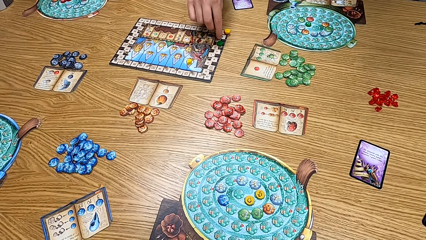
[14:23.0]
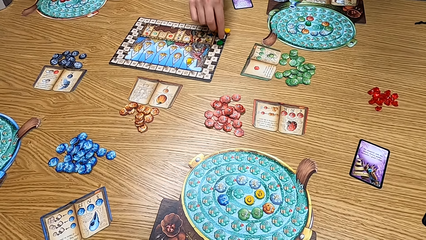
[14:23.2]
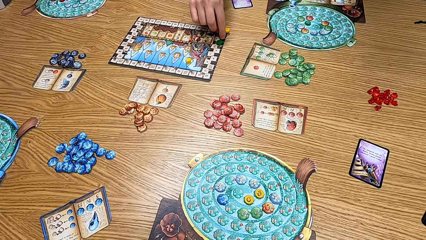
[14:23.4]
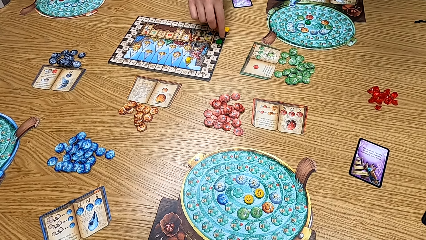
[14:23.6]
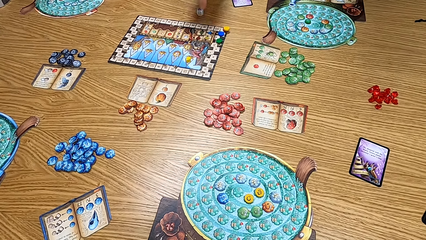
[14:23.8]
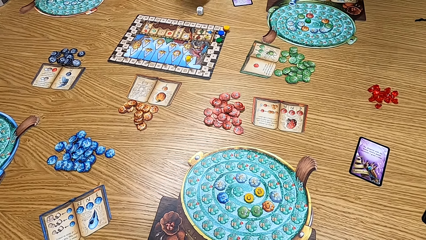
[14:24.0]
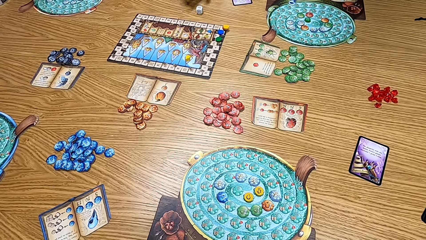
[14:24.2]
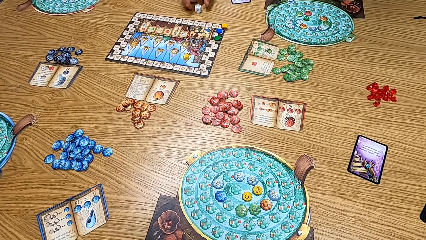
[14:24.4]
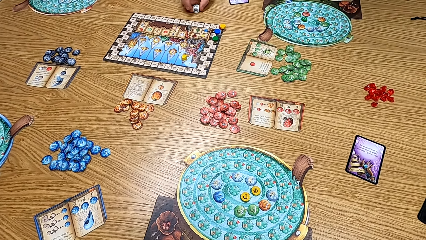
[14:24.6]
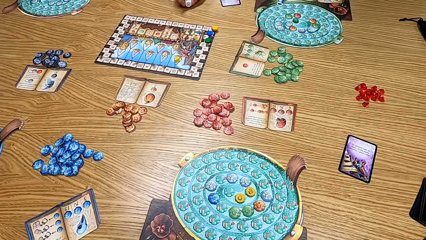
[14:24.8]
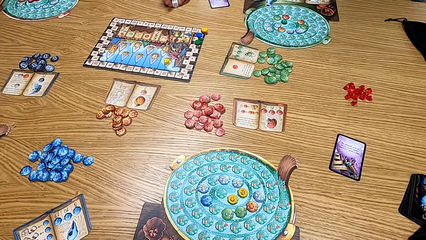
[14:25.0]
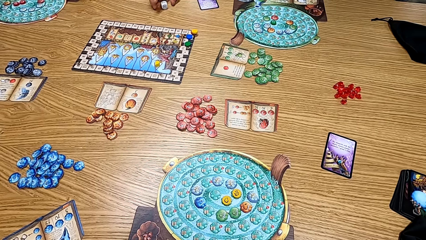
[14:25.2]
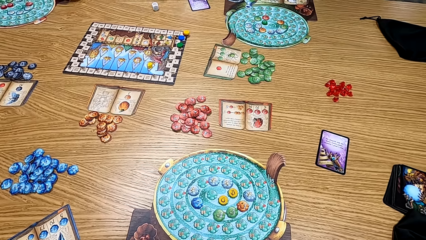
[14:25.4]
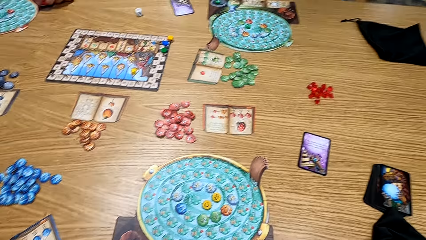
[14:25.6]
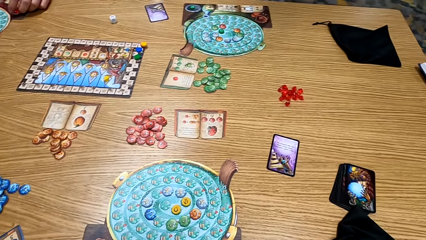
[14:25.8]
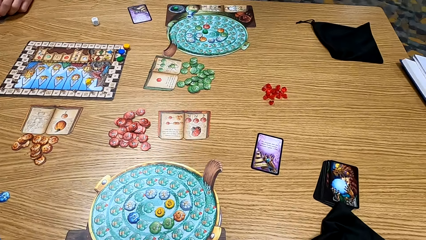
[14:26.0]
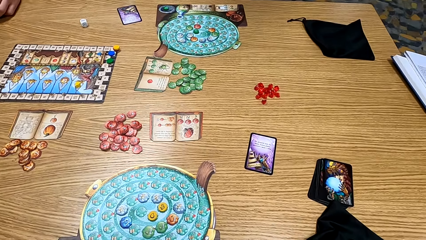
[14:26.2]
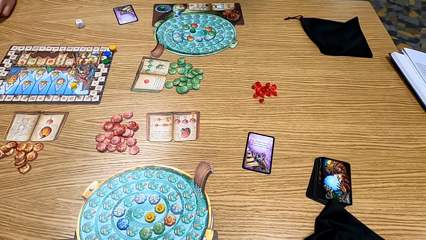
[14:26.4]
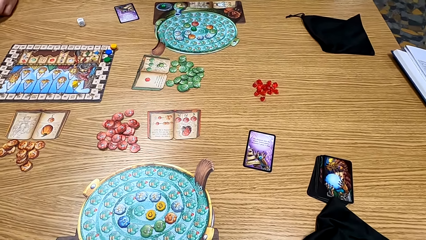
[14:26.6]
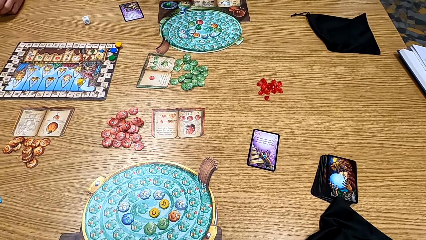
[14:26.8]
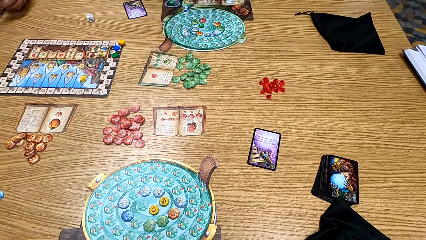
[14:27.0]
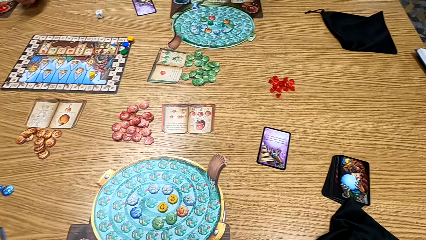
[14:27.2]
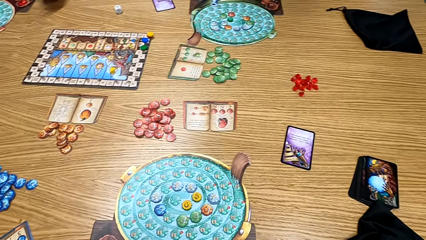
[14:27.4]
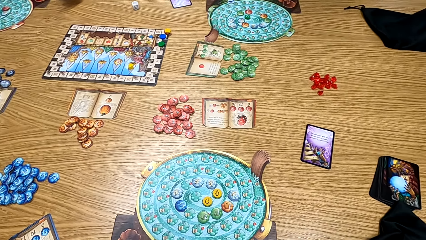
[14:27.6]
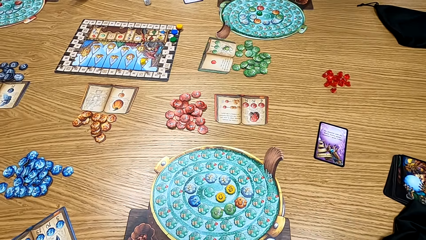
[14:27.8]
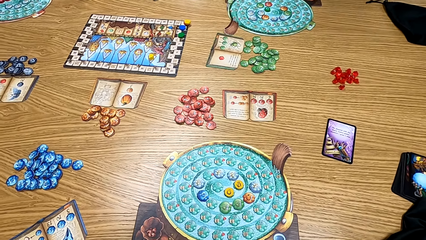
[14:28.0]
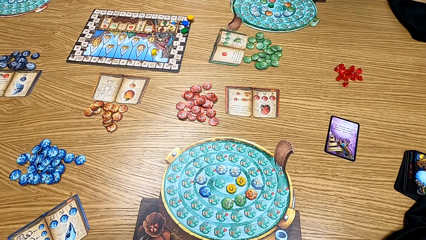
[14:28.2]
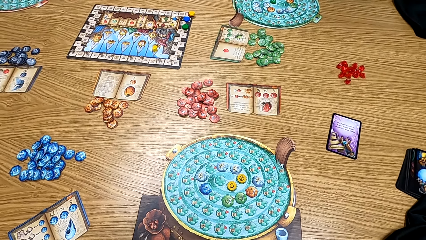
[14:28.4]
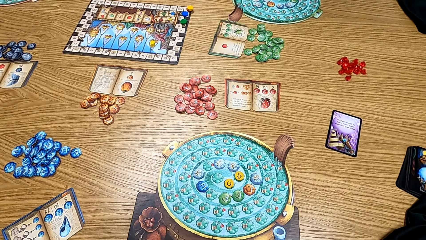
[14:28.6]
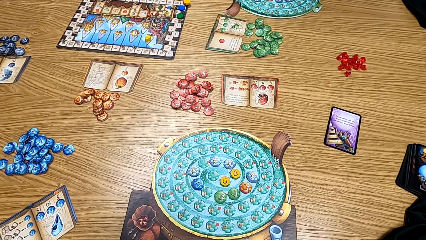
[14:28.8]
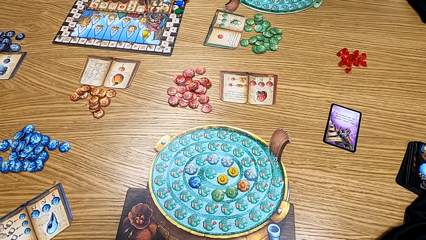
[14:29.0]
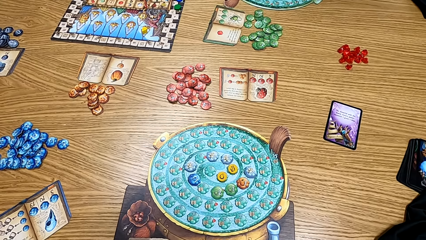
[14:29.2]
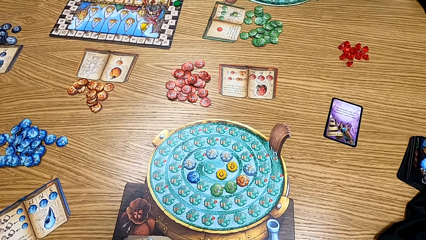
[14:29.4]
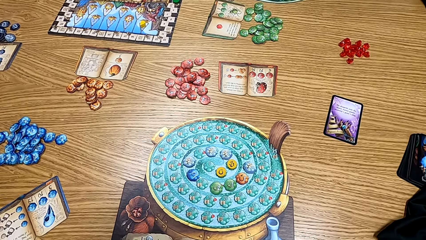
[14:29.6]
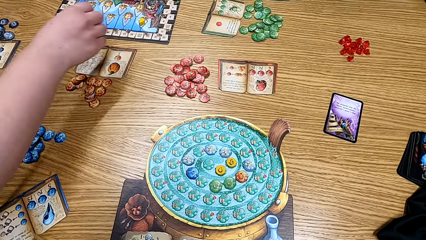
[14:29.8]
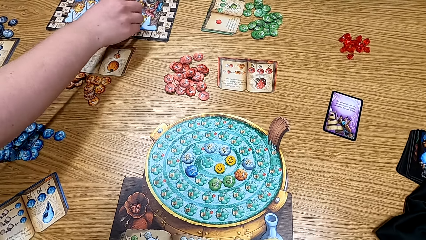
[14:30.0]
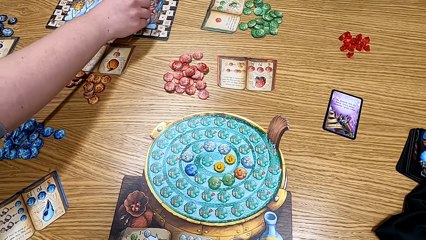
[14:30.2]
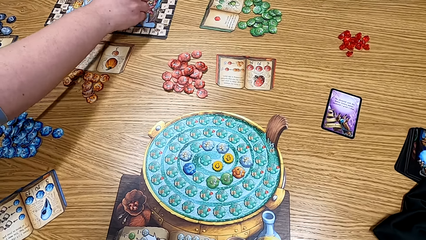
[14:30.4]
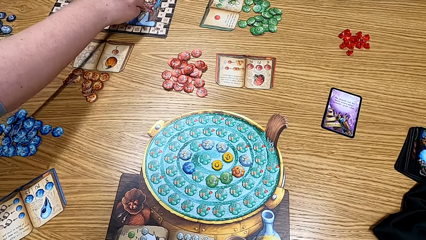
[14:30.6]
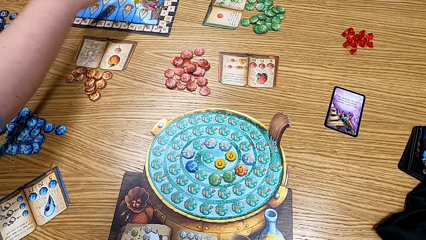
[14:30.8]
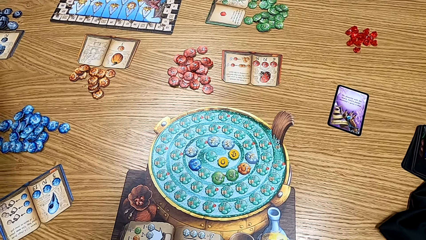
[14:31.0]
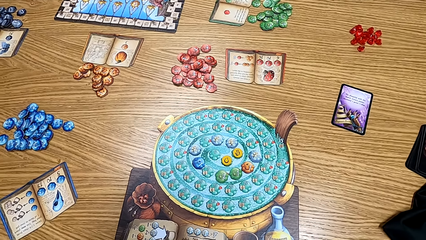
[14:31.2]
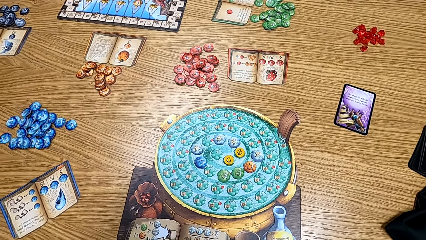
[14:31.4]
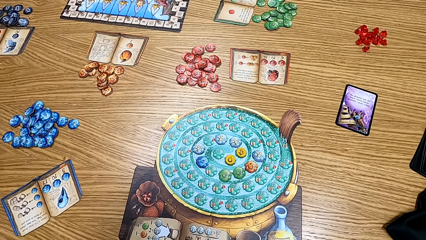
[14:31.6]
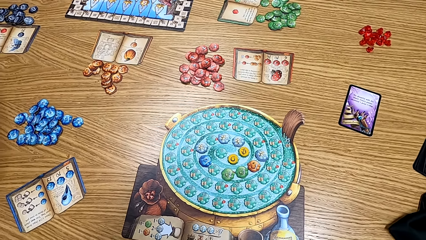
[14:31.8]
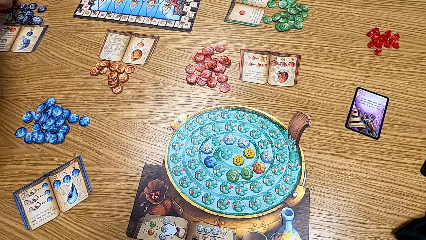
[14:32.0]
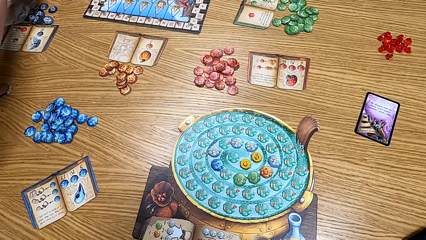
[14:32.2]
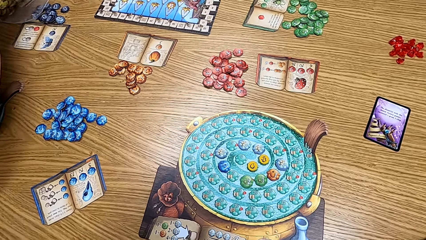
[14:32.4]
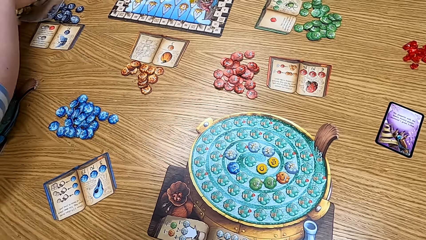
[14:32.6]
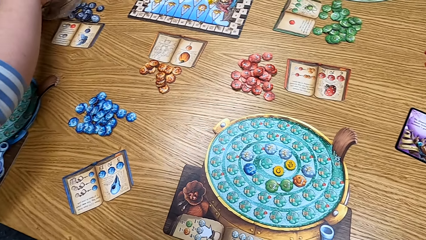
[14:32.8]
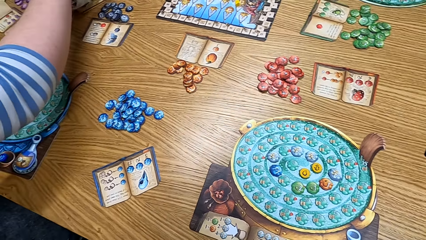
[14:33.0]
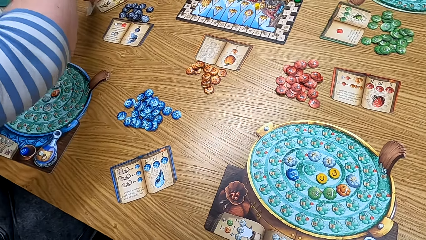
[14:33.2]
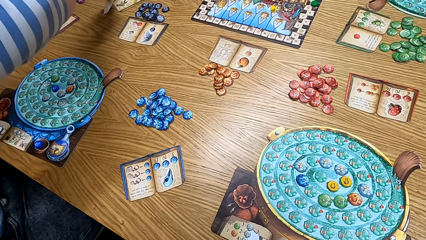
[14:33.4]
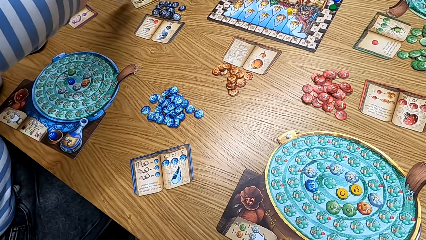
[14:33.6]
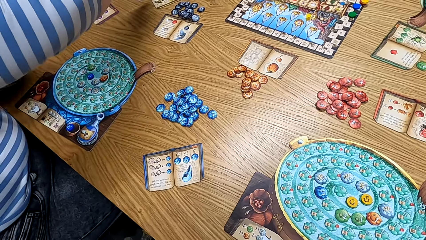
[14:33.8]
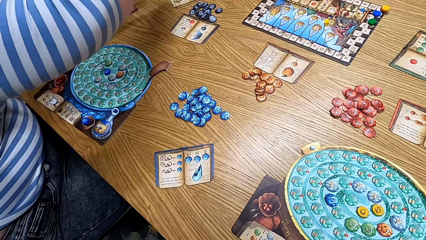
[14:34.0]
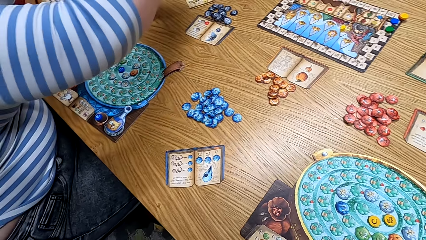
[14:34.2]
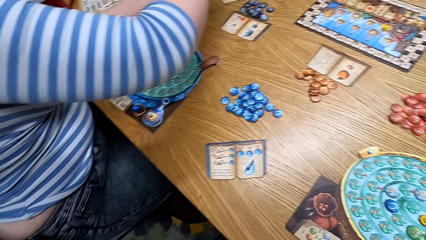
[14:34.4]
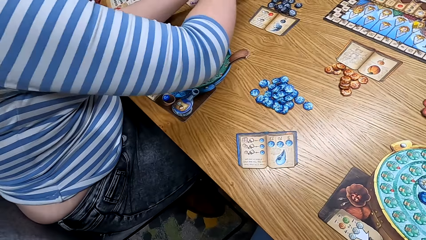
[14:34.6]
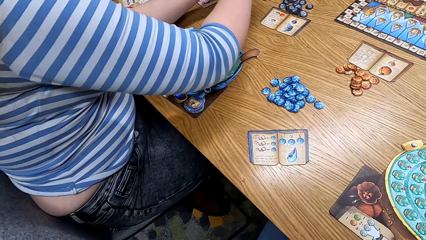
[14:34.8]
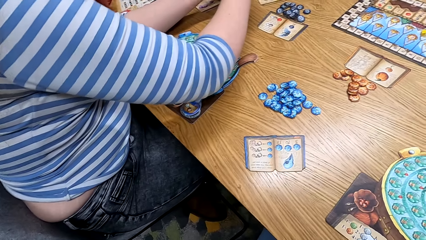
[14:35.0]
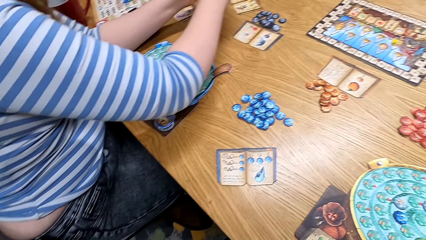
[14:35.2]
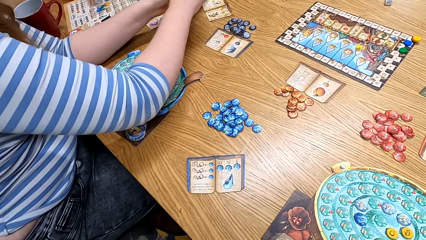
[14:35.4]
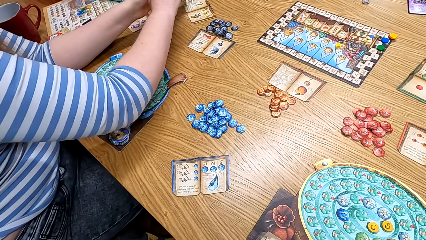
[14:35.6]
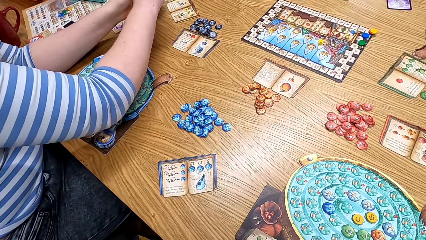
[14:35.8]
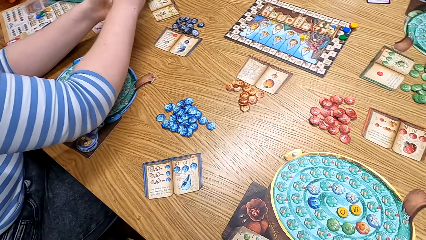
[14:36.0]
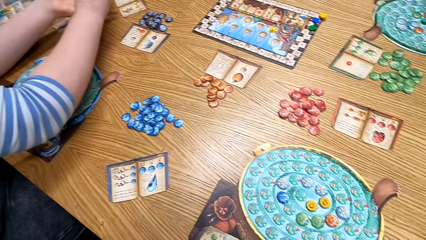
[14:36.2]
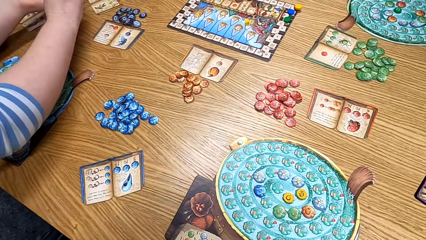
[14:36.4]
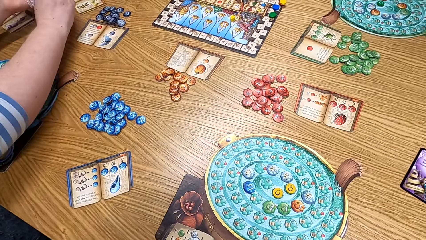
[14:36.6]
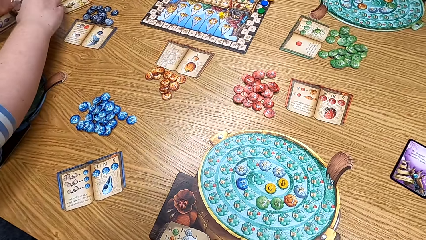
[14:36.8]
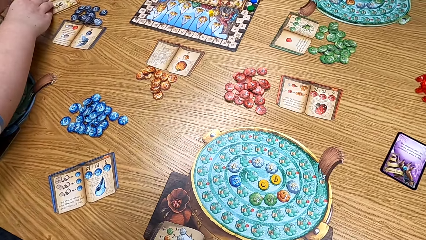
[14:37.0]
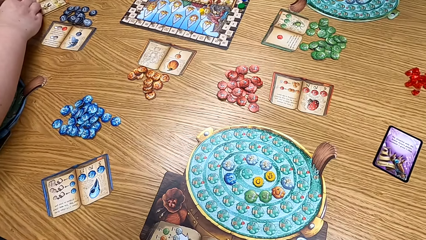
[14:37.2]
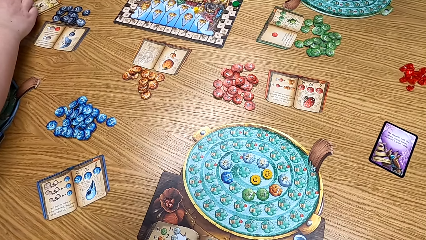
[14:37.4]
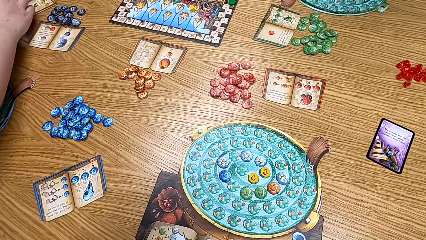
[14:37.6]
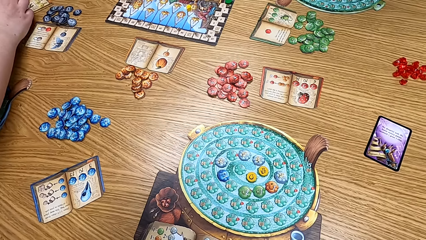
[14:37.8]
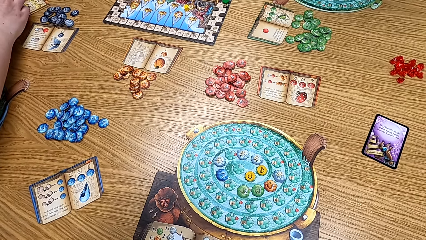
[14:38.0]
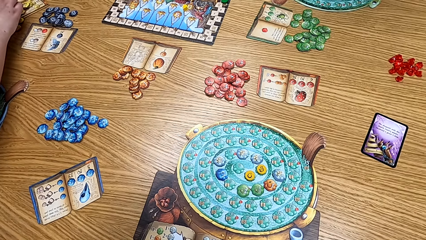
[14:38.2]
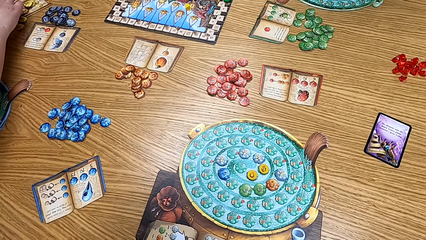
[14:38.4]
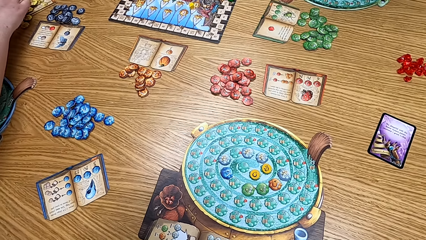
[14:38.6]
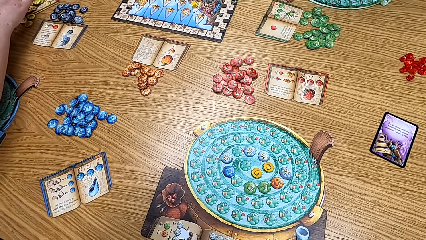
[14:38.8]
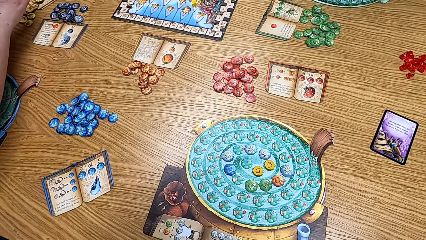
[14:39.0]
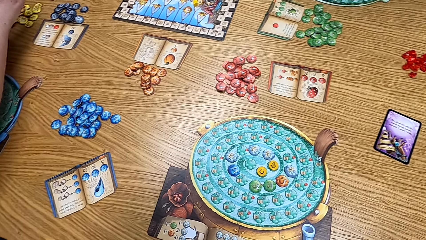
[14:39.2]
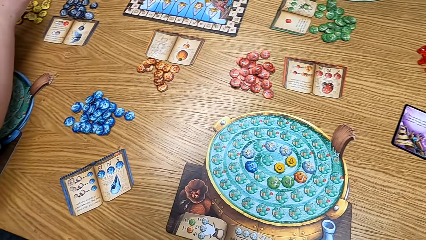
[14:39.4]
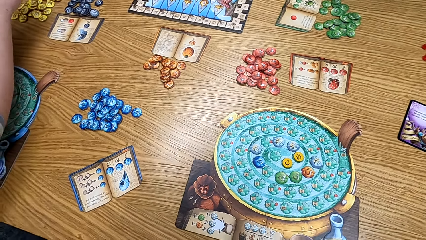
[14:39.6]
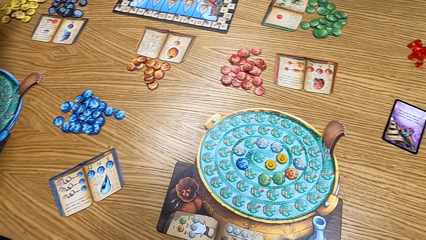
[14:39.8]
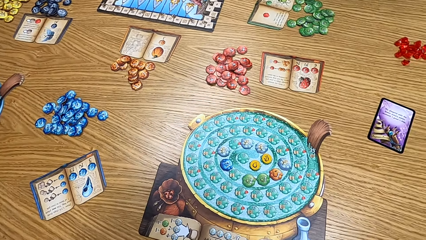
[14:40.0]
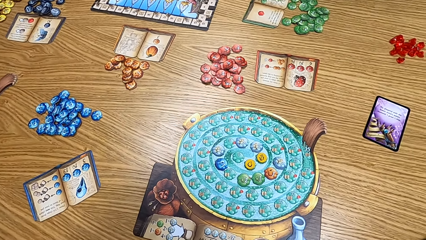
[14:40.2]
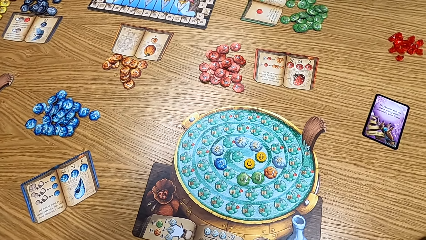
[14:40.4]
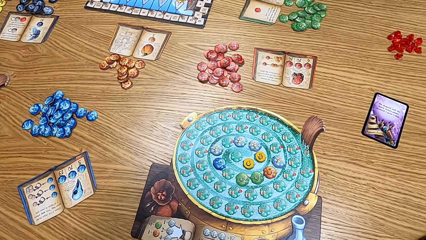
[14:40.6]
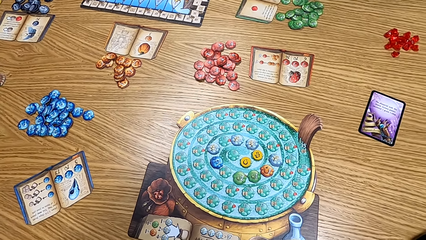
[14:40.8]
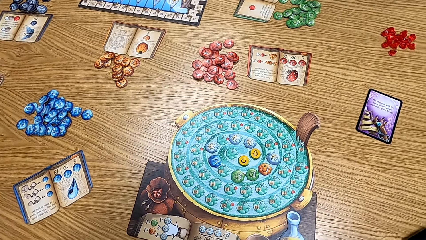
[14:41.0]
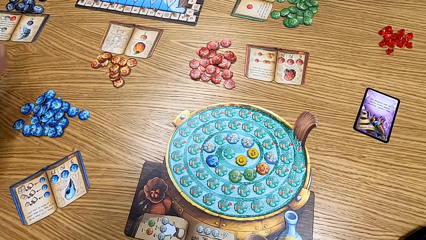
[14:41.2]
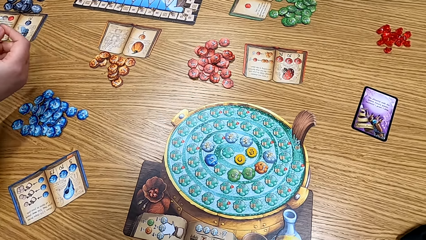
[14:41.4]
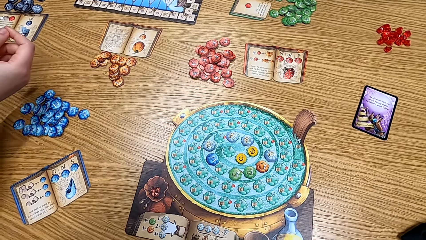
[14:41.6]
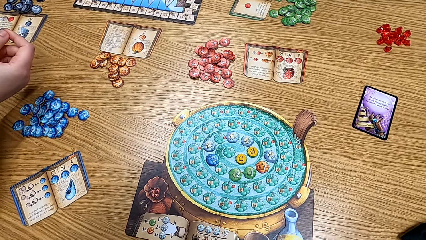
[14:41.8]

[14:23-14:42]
A lady moves the dice. The camera wearer looks around the table. Another lady plays the board game. The camera wearer looks at the other lady. The other lady touches the token.
